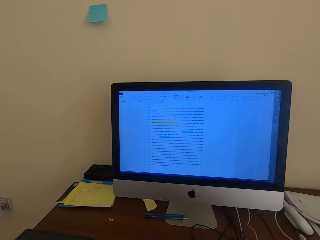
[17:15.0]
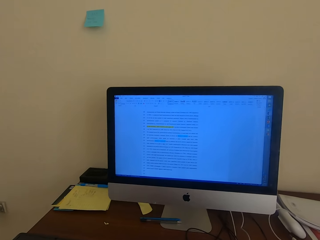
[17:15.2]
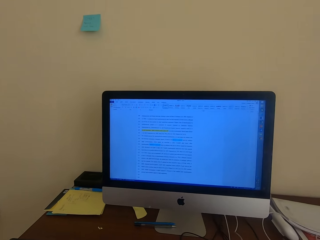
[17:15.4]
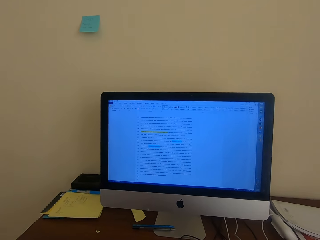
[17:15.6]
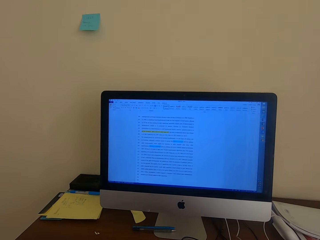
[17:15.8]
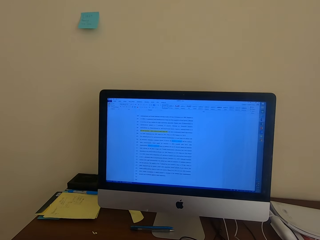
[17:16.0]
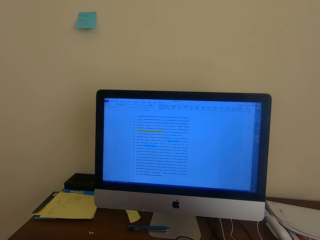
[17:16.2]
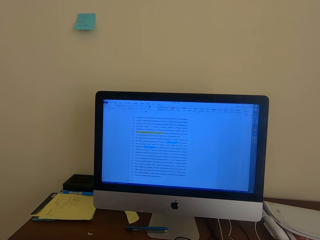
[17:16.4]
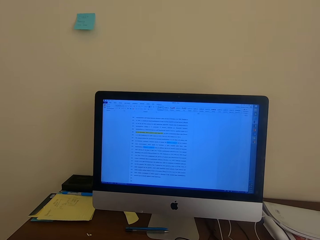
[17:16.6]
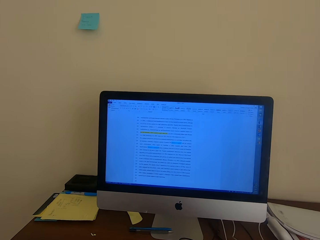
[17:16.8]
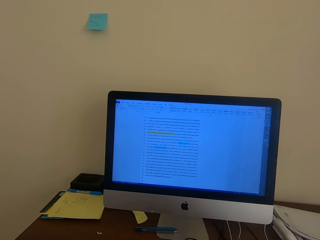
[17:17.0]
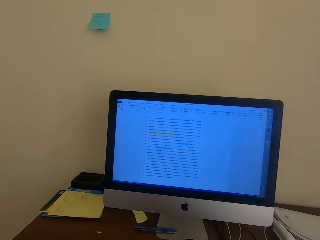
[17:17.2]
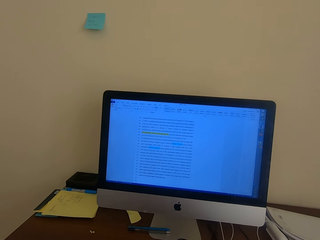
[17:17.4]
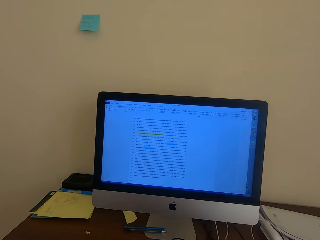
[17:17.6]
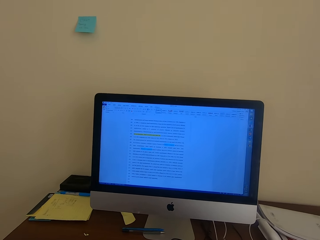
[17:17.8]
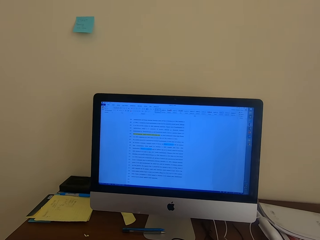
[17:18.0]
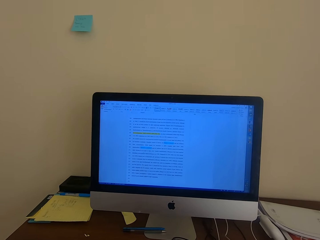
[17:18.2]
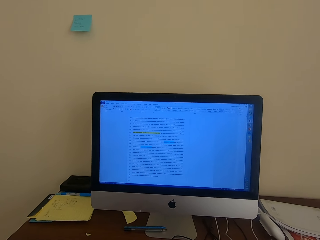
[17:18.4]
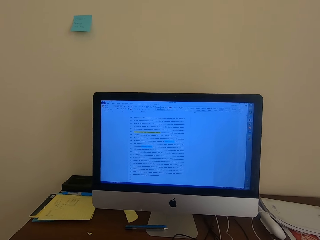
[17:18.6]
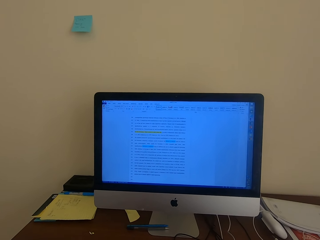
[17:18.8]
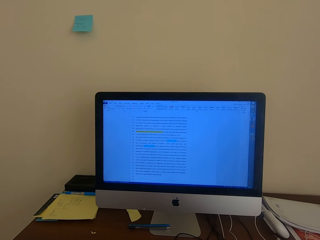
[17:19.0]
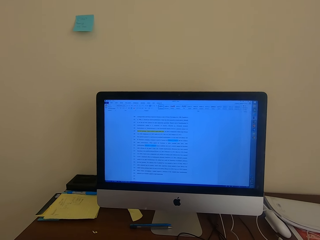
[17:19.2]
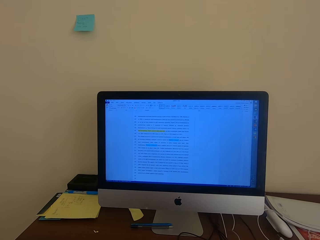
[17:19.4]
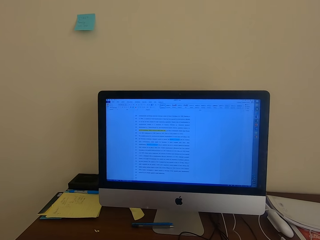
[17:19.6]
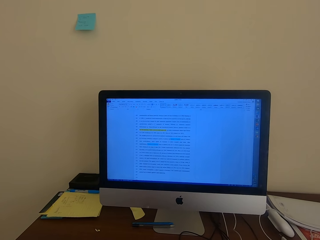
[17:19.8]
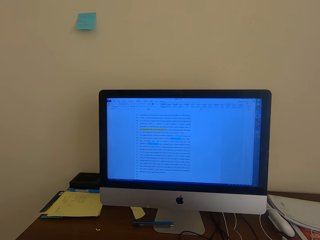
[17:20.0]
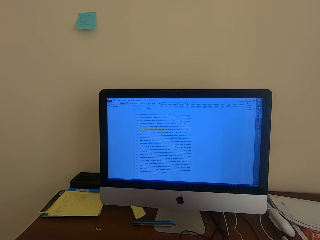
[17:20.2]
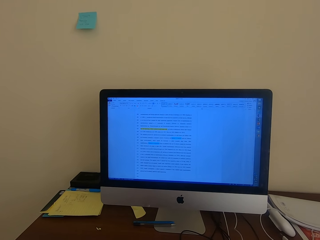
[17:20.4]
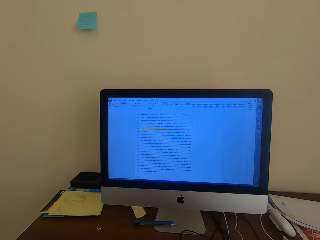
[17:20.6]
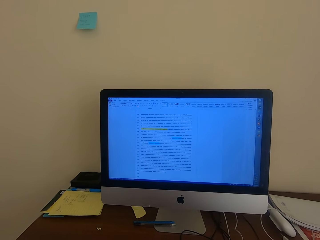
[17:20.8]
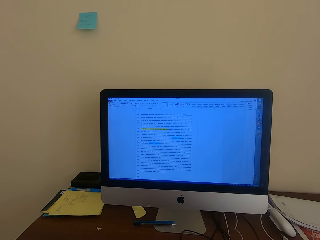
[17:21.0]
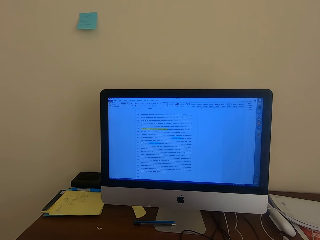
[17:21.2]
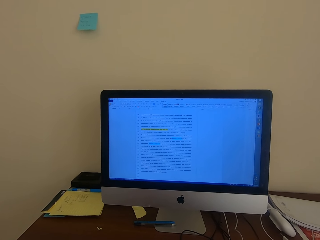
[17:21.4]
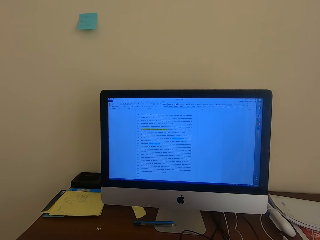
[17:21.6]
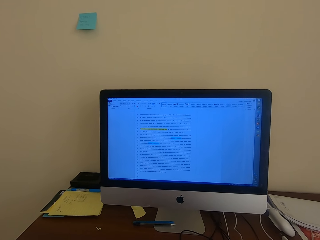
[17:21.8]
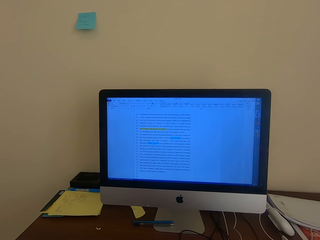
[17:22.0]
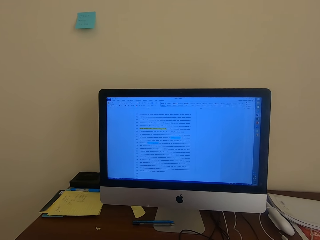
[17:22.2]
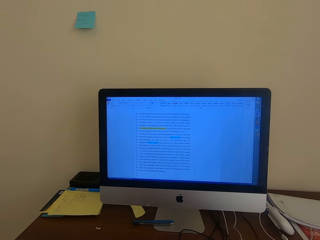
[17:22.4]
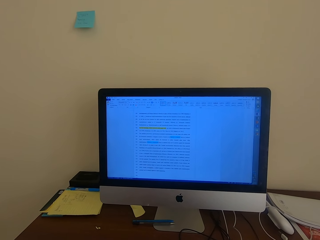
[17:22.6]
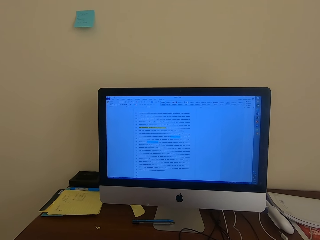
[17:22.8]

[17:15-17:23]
The camera wearer reads on the desktop.

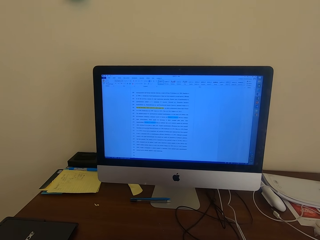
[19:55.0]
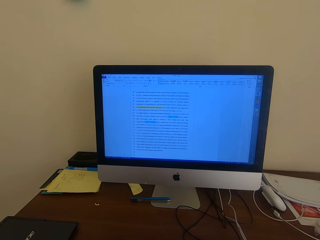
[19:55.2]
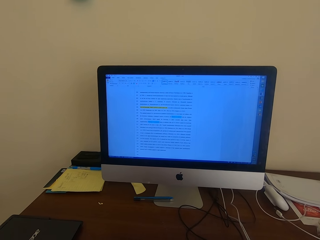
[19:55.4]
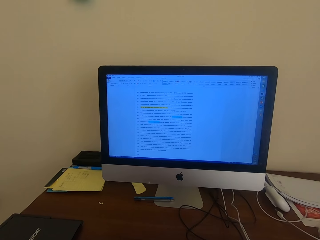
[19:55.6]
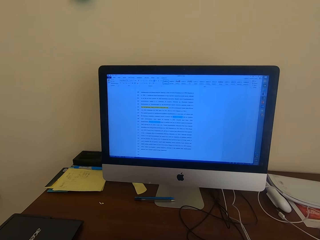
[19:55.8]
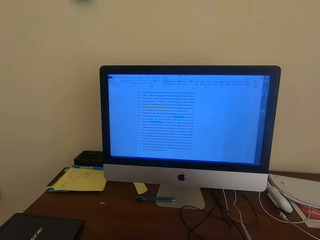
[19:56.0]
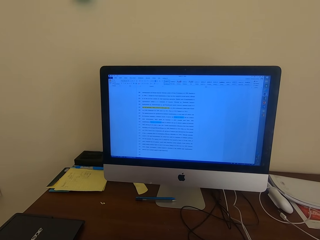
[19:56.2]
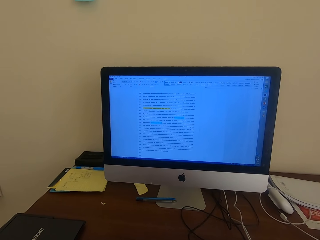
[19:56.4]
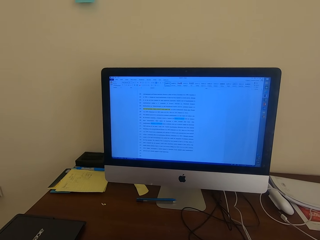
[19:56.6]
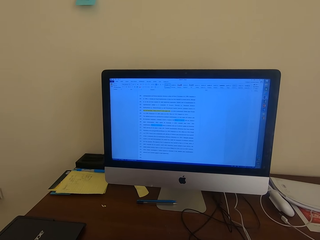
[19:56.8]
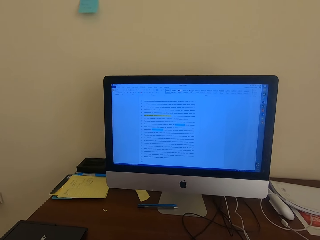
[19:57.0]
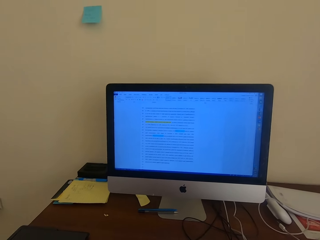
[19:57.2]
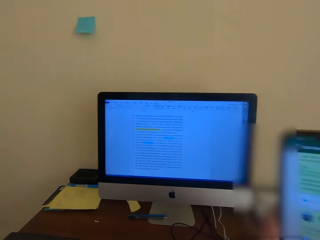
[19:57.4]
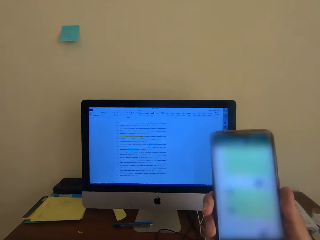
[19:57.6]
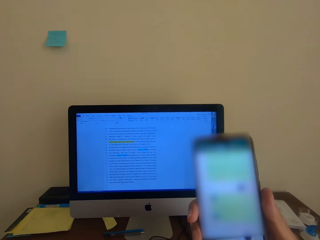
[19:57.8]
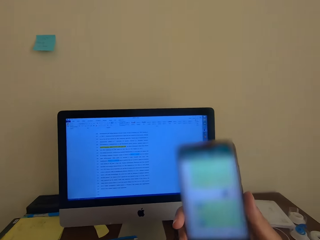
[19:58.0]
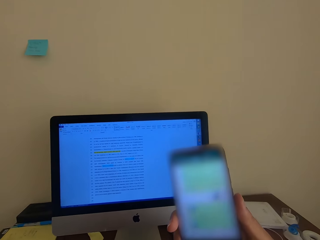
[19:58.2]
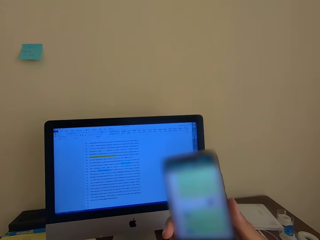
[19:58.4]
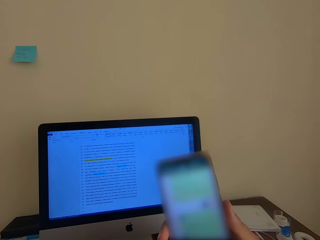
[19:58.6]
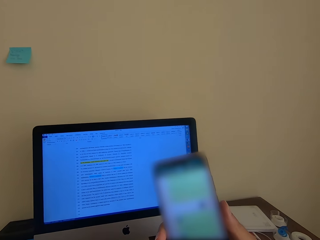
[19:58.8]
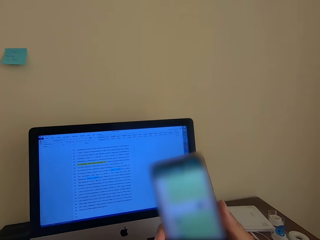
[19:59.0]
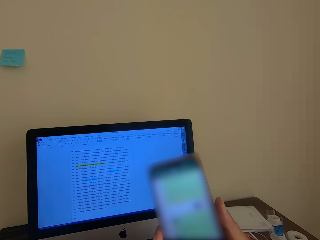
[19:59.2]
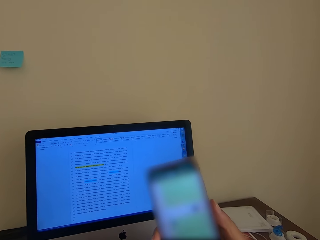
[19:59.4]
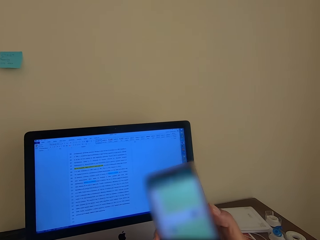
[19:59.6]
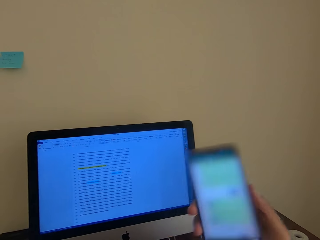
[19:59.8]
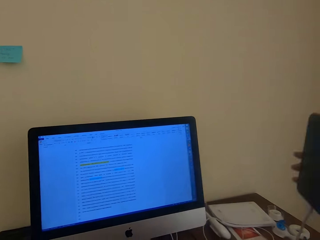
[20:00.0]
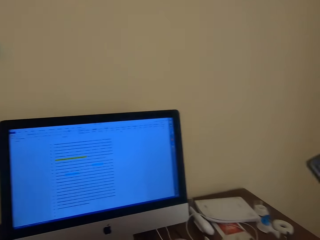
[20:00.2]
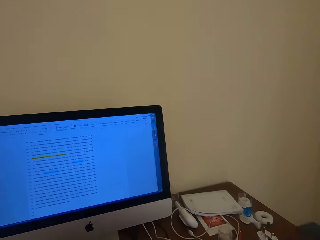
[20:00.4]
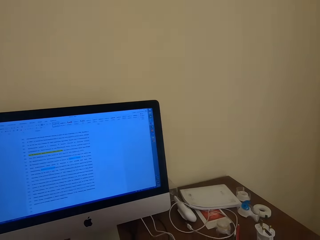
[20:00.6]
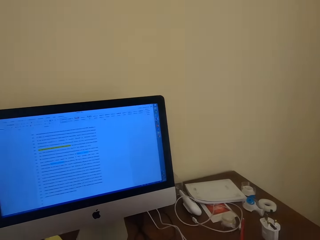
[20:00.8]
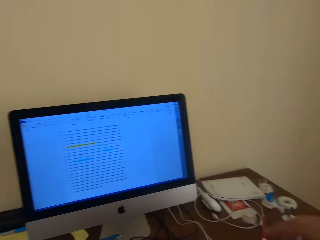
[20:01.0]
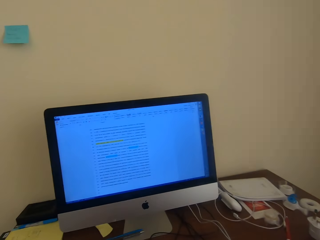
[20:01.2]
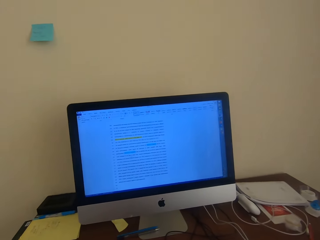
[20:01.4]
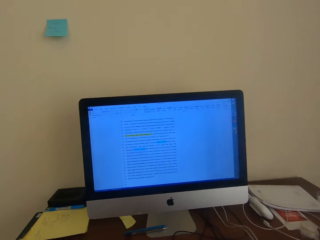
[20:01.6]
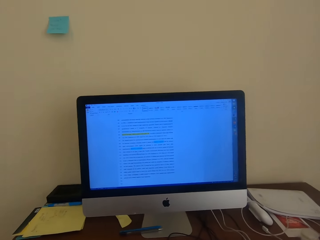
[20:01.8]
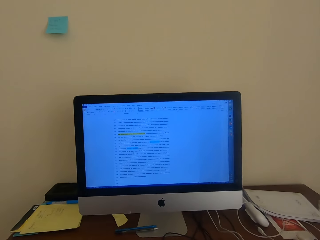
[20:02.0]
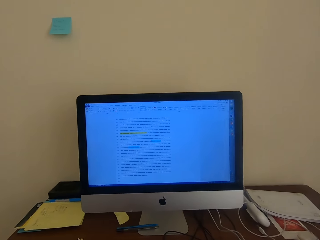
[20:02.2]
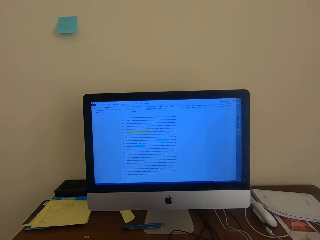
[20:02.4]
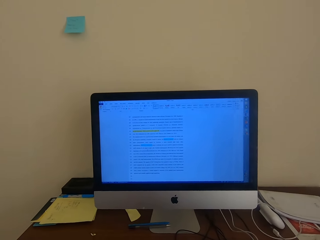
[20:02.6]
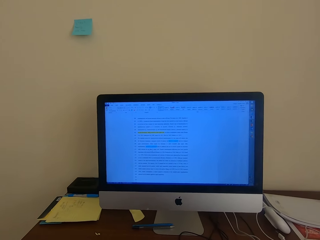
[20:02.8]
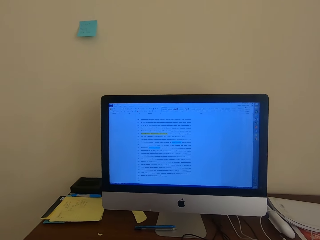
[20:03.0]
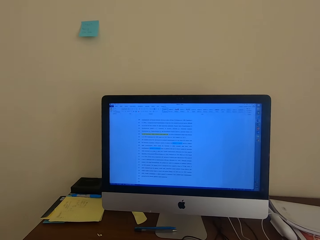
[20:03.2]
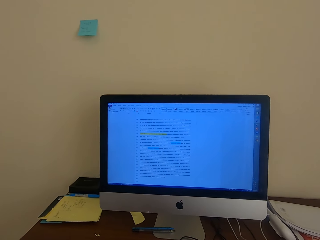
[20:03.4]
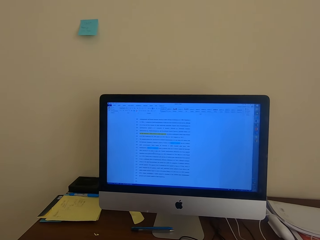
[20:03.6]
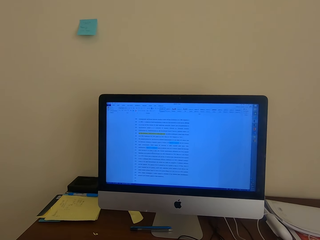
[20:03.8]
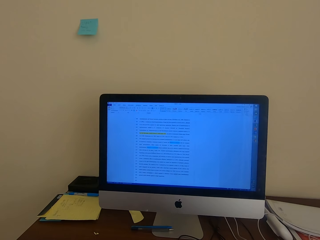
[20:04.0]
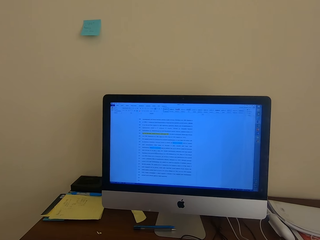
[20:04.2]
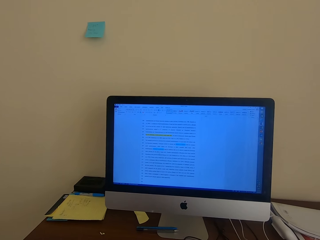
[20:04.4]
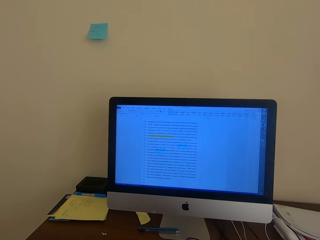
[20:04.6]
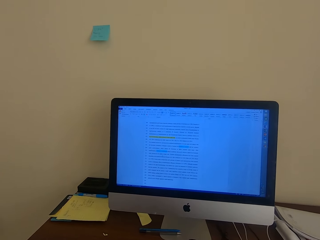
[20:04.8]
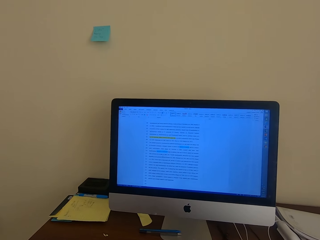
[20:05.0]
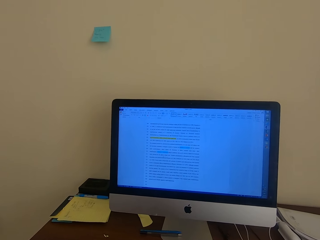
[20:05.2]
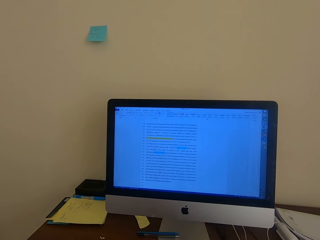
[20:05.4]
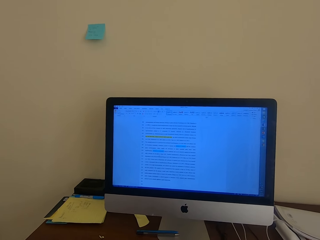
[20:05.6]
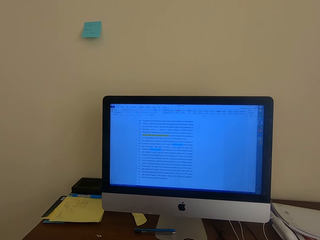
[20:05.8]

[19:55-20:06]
The camera wearer operates their phone. They lift the phone, pull the phone aside, and put the phone on the table.

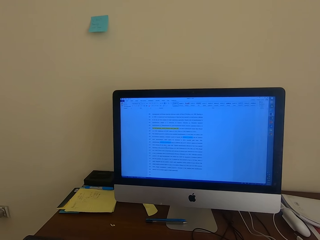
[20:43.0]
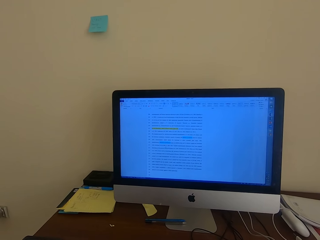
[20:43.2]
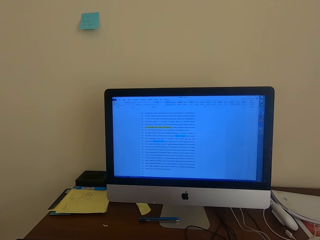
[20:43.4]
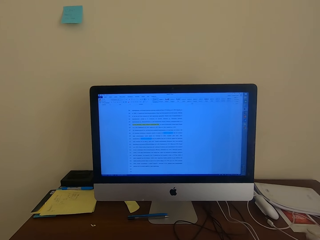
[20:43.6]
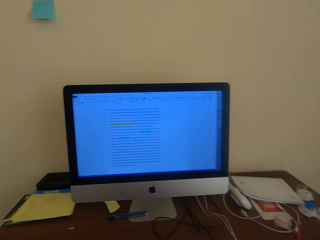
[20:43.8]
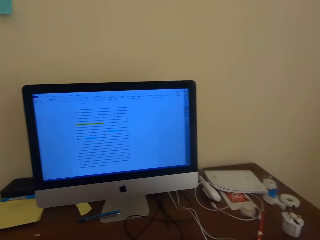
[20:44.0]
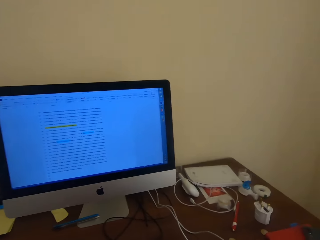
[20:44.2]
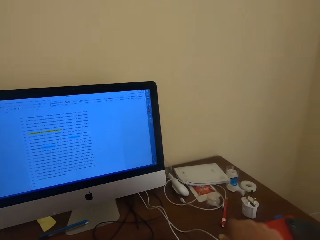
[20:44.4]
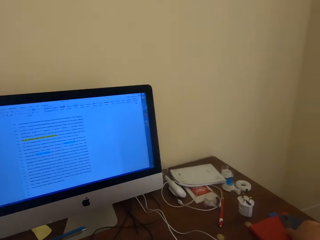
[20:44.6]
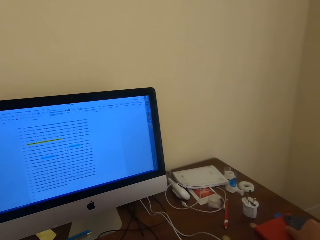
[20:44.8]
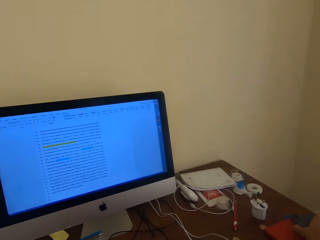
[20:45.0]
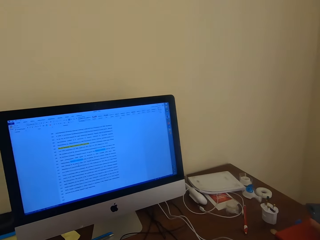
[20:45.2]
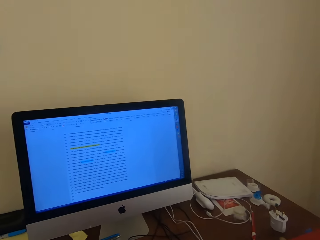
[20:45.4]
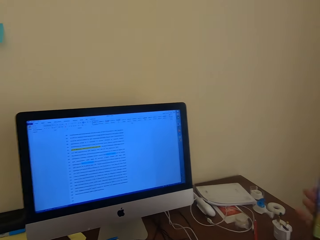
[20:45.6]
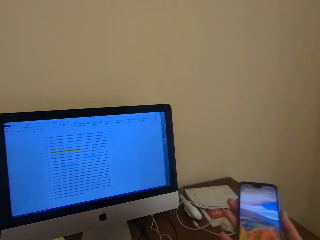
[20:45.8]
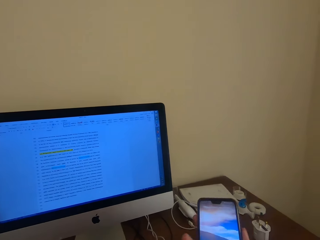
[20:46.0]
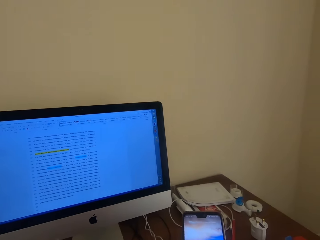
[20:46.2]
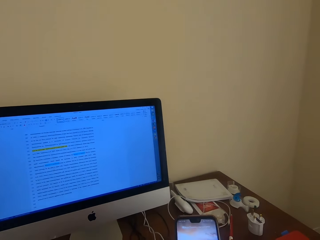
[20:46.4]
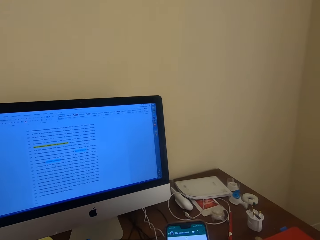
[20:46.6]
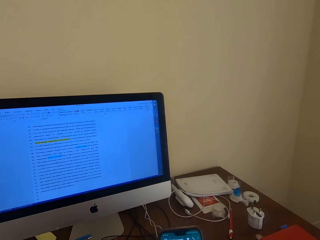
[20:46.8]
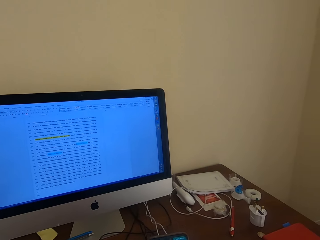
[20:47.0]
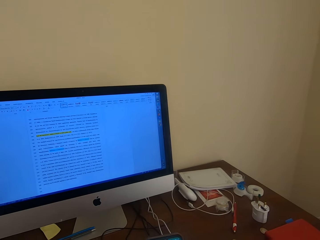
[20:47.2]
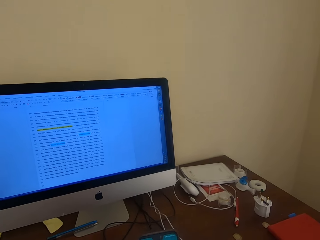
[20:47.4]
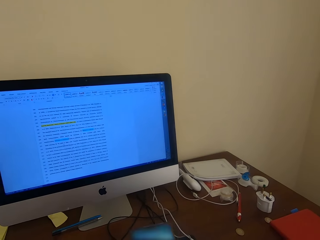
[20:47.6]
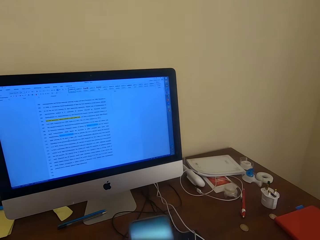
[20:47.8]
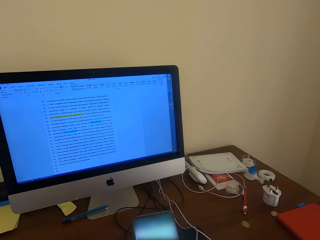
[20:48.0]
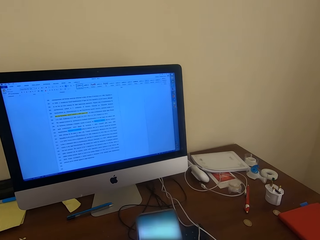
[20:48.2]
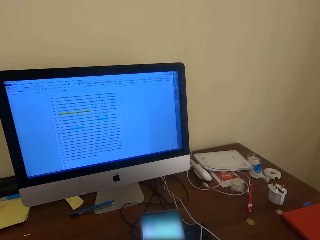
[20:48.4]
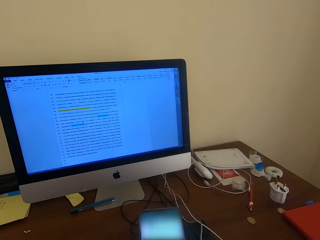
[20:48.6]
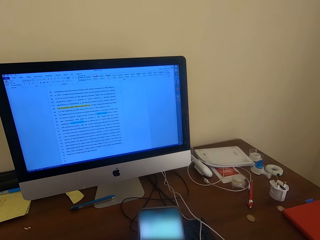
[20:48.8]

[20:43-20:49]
The camera wearer picks up the phone from the table with their right hand. They operate the phone. They hold the phone and swipe through the phone.
